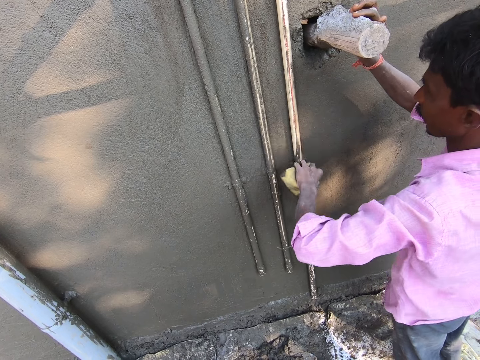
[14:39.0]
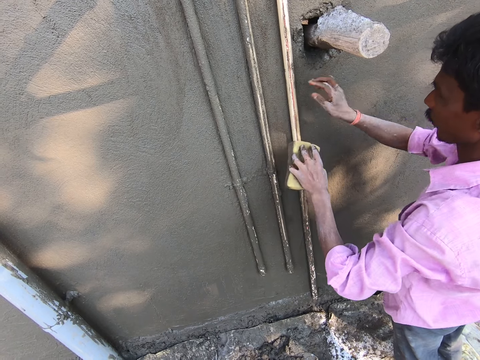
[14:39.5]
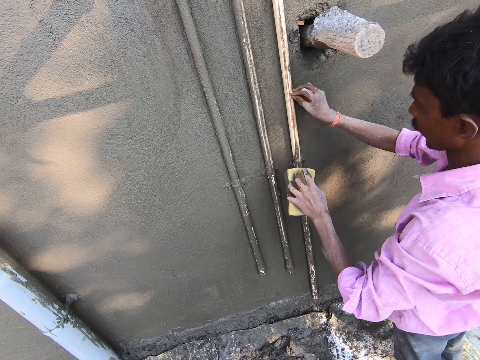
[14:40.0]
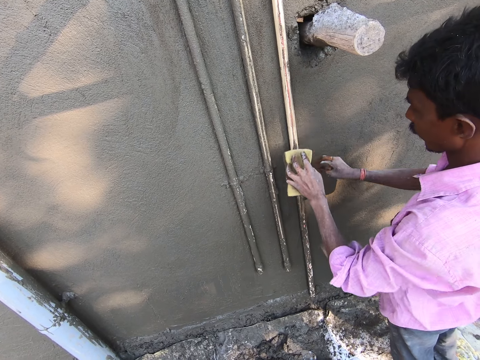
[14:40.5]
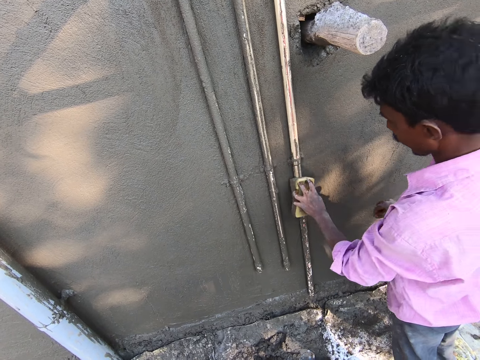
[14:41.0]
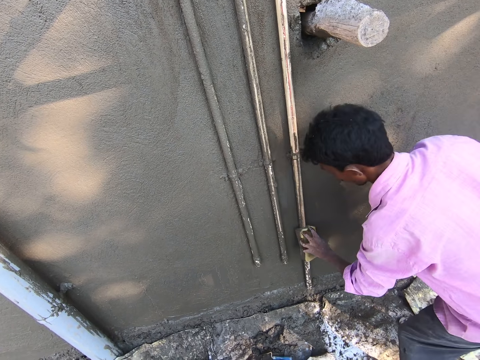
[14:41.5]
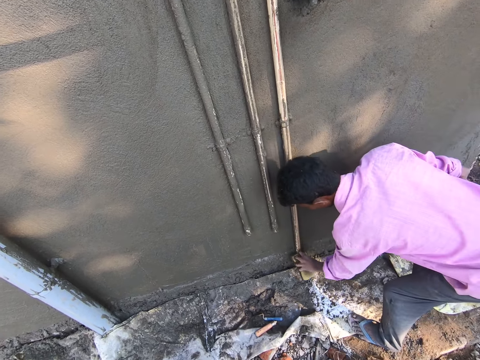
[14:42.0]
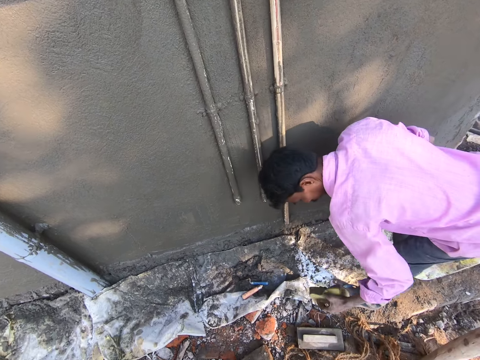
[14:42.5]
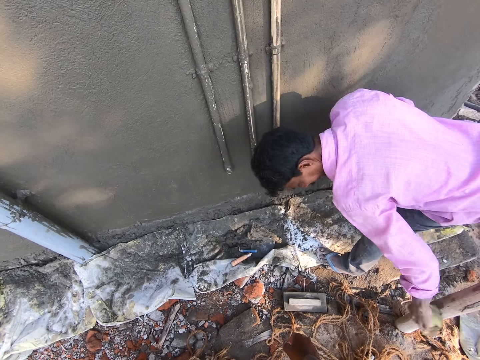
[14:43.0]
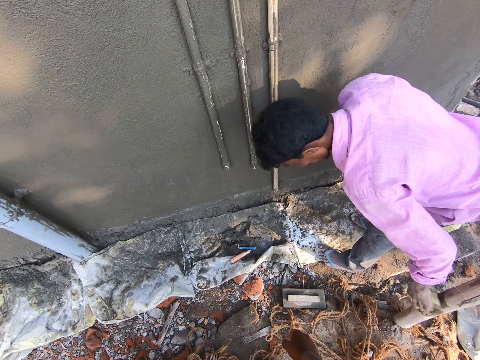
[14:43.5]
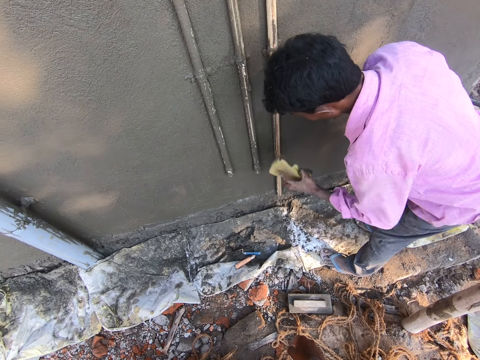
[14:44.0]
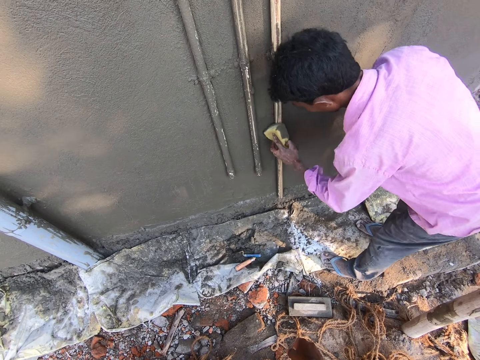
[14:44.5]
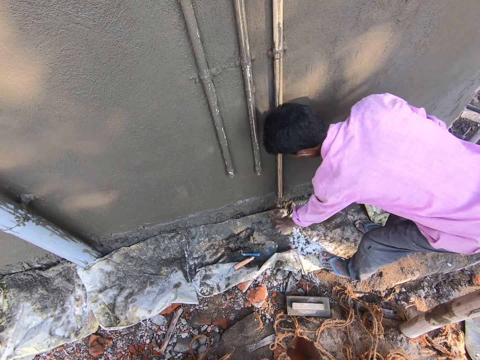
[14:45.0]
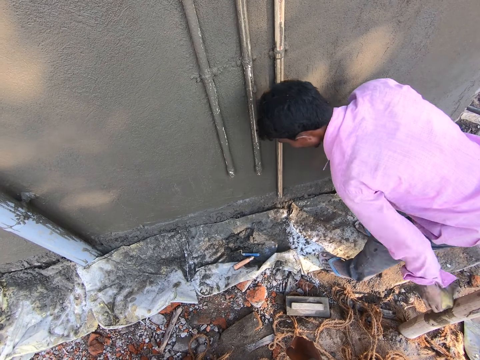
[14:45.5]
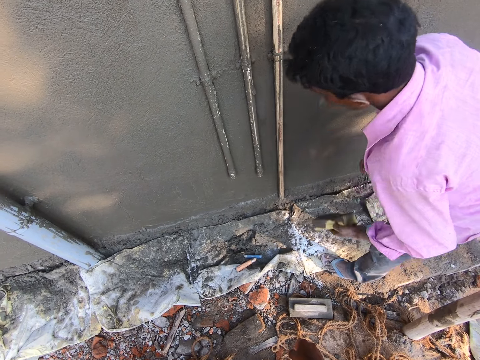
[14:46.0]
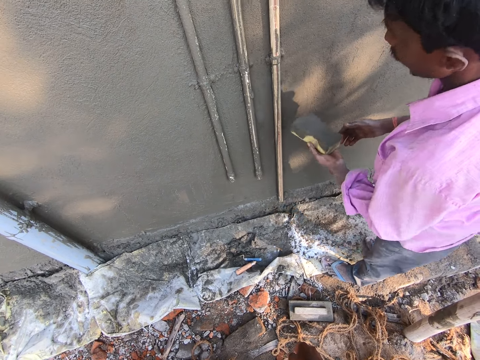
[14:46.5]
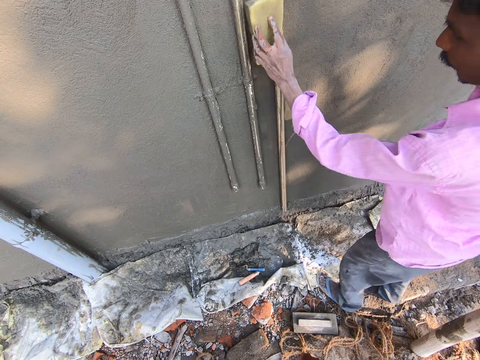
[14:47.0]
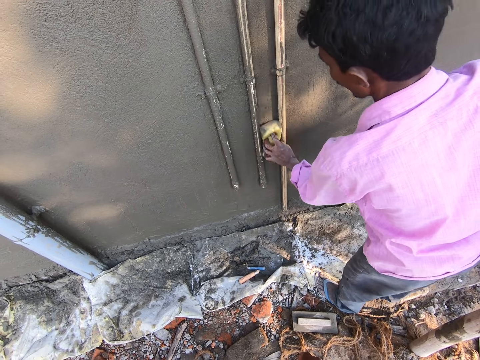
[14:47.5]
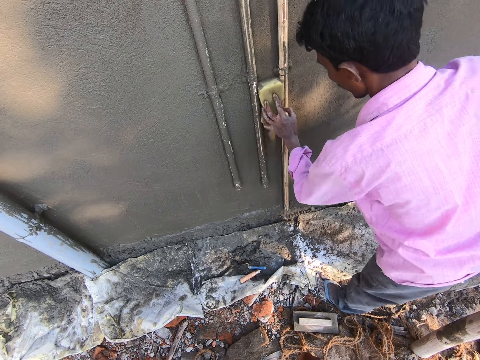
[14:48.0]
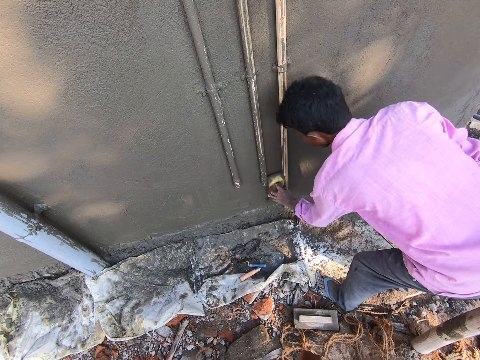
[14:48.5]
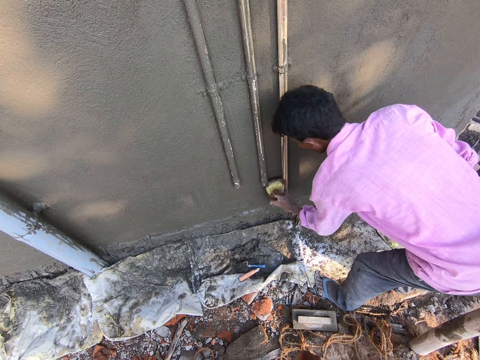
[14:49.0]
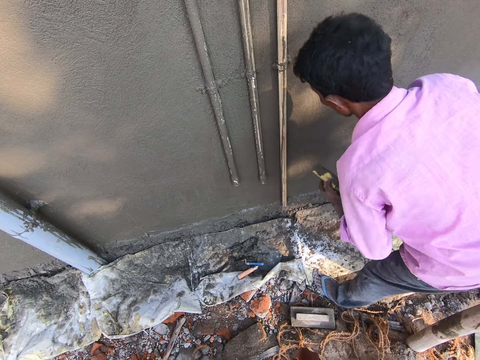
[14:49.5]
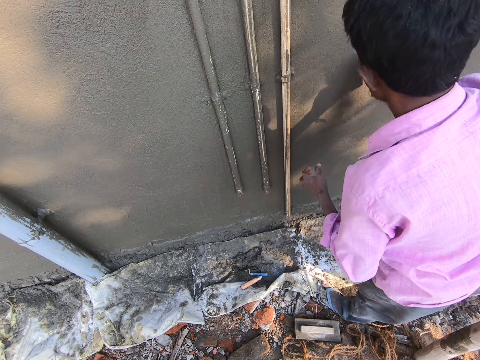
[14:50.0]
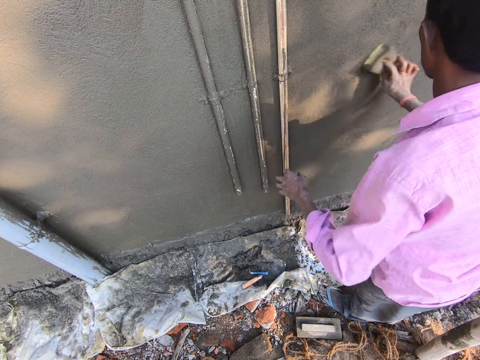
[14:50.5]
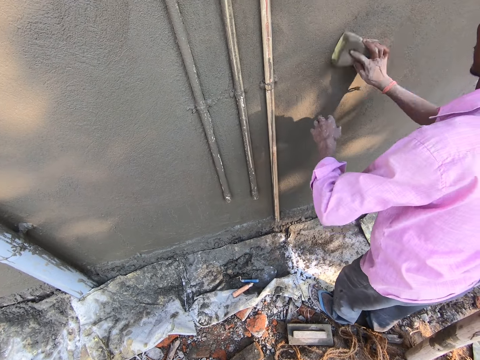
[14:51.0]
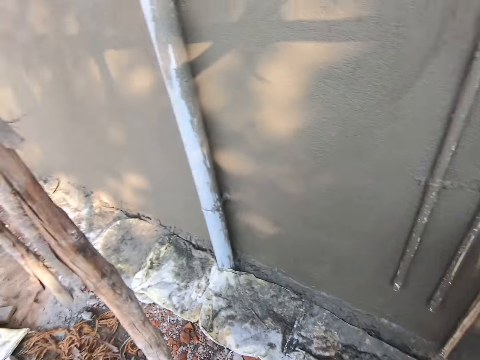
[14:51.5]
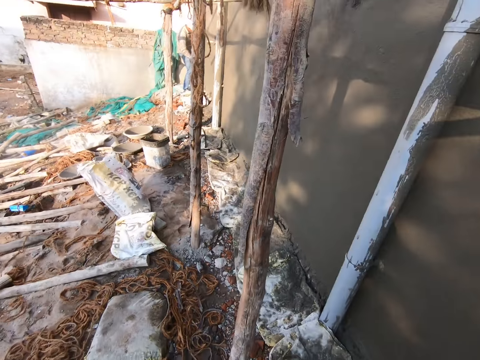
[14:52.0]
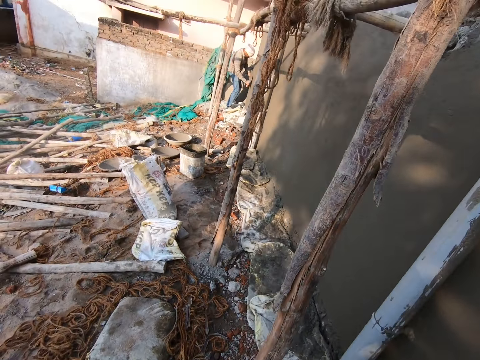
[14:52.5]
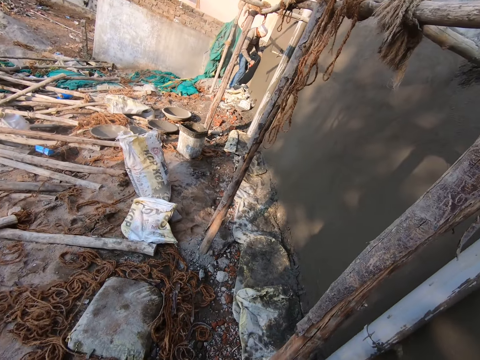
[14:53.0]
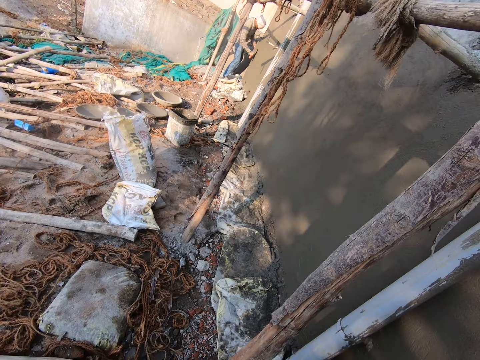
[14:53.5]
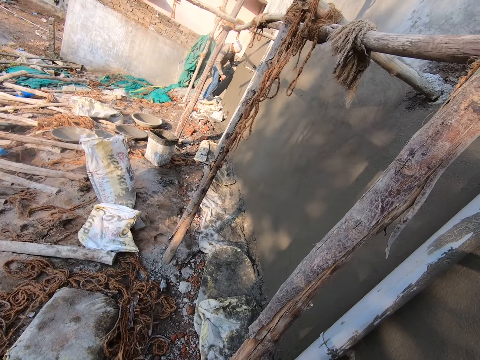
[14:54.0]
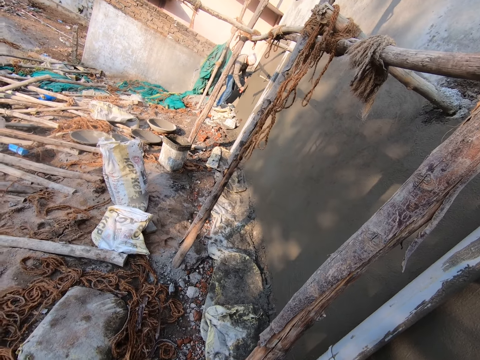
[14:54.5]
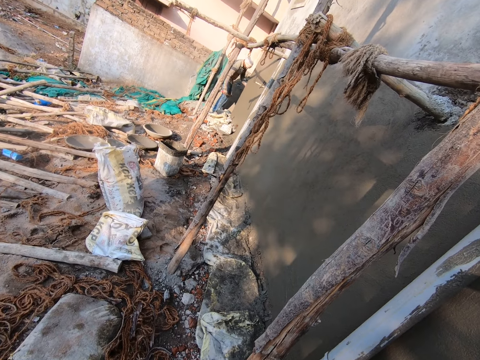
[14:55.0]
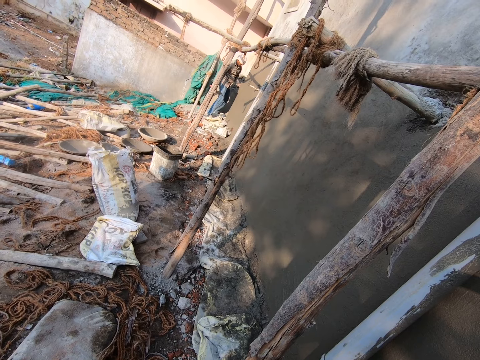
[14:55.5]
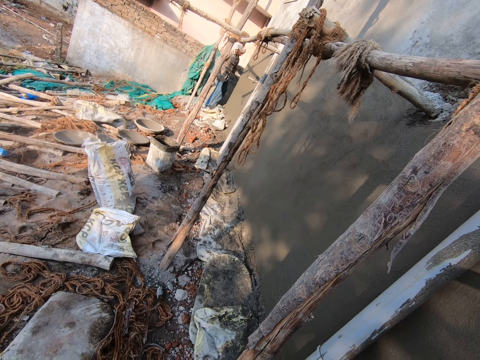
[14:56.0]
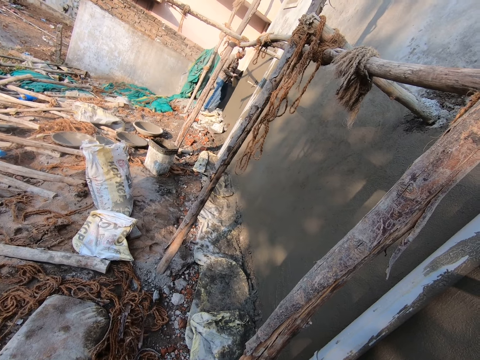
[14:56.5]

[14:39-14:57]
The camera wearer wipes a pipe with a cleaning sponge. They hit a cleaning pad on wood. They wipe the pipe with the cleaning sponge. They soften the wall with the cleaning sponge. They look around the construction site.

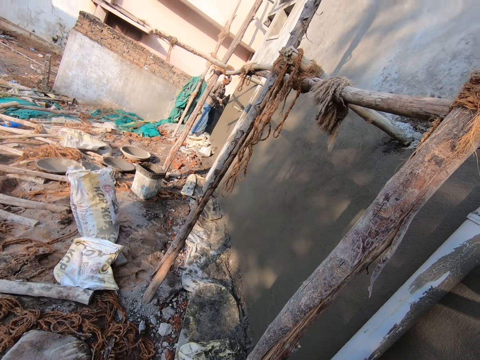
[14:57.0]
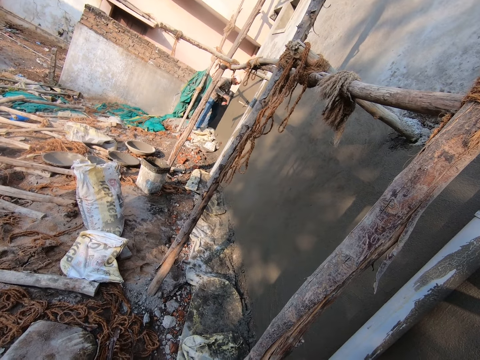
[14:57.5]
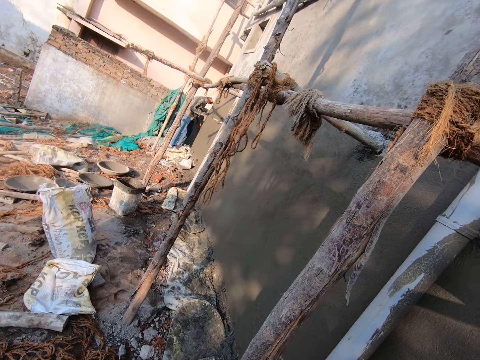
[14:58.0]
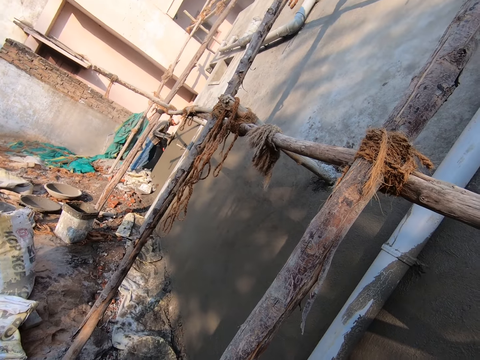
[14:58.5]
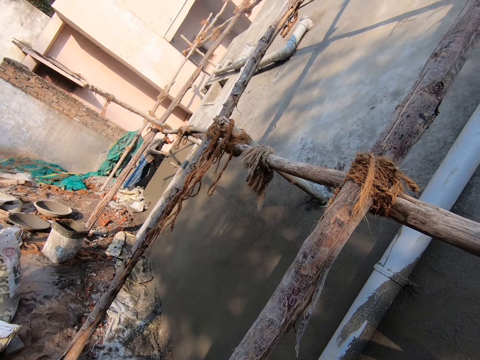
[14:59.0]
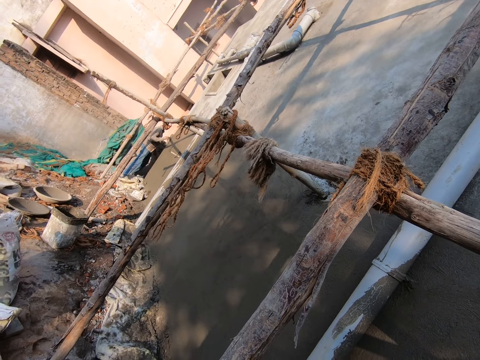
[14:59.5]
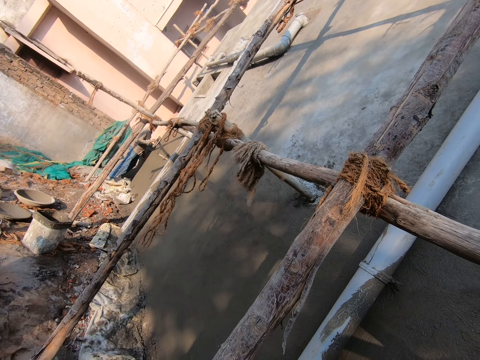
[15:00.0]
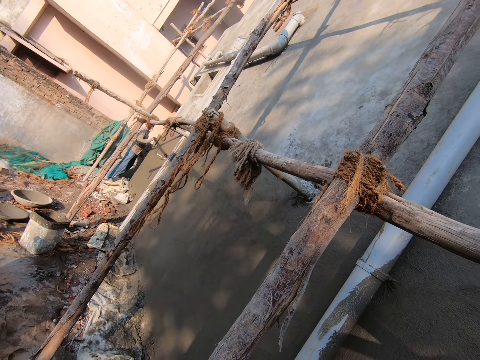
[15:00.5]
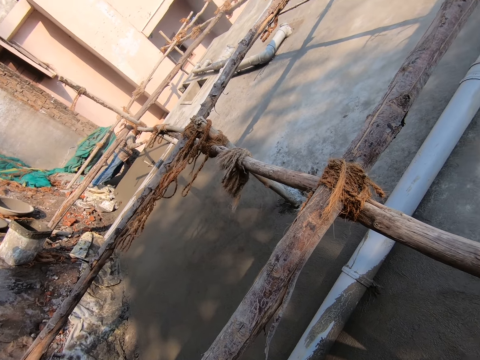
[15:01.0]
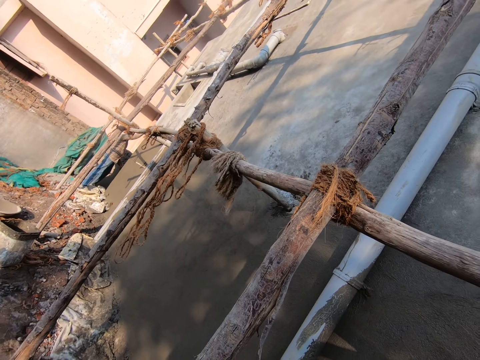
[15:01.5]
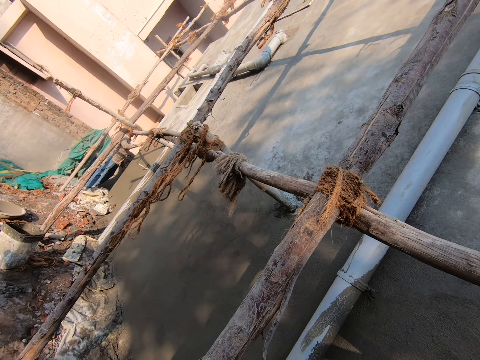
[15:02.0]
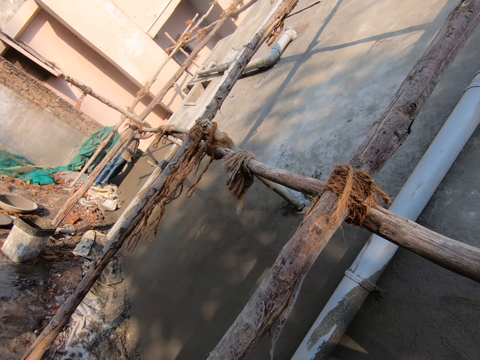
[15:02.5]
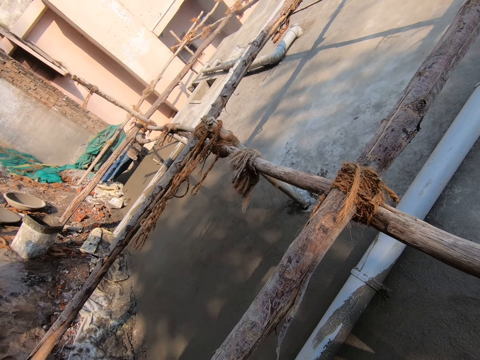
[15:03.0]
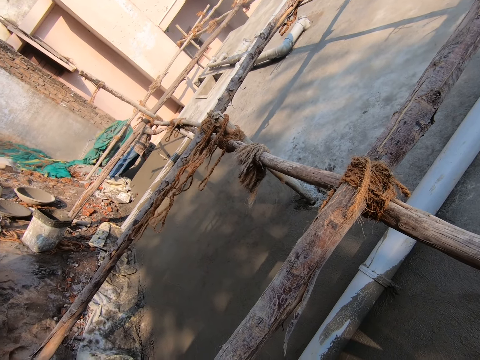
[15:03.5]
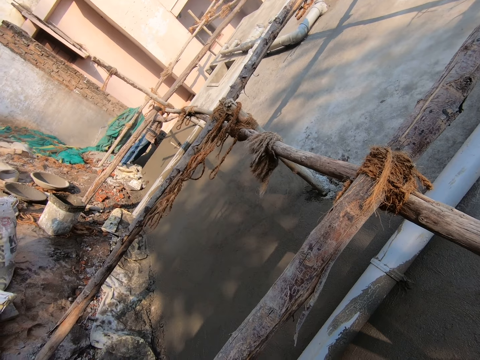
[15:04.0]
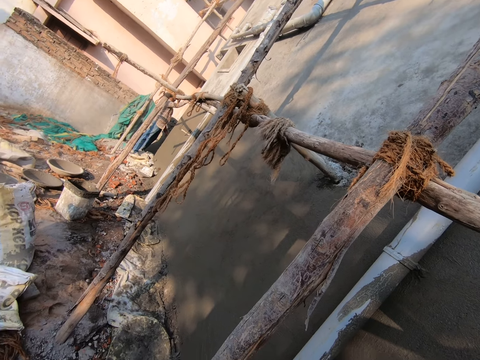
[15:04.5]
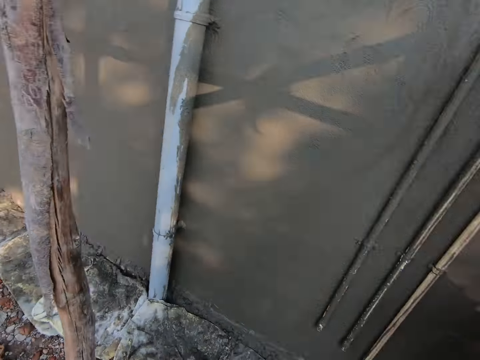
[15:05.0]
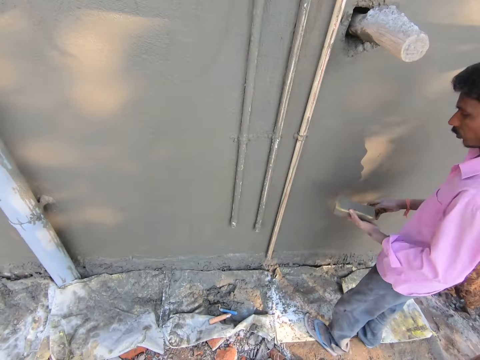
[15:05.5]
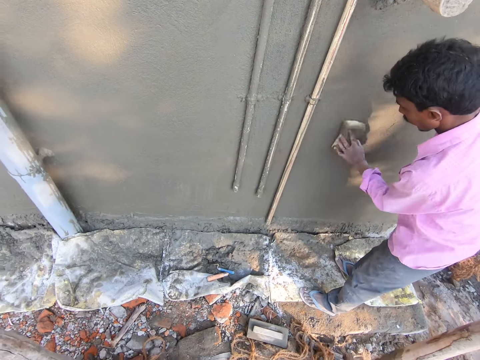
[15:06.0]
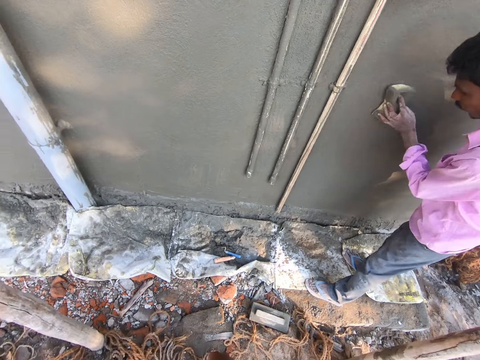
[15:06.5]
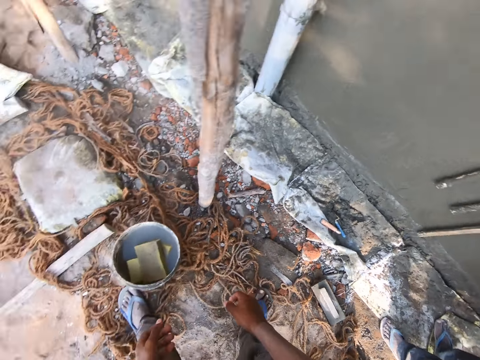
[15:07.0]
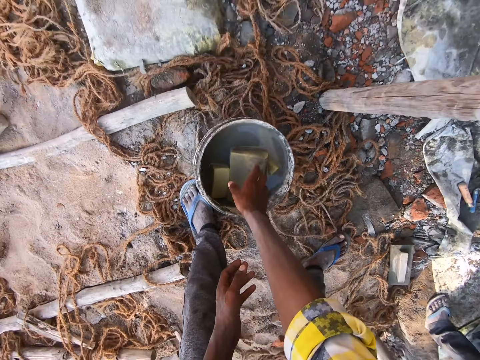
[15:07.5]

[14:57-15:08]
A person smoothens the wall. The camera wearer looks around. They soften the wall with a cleaning sponge.
